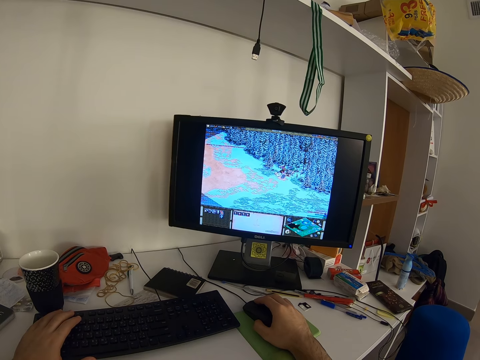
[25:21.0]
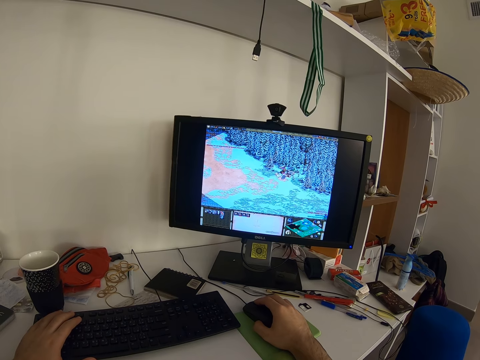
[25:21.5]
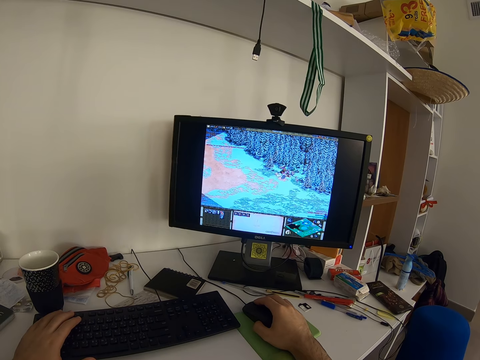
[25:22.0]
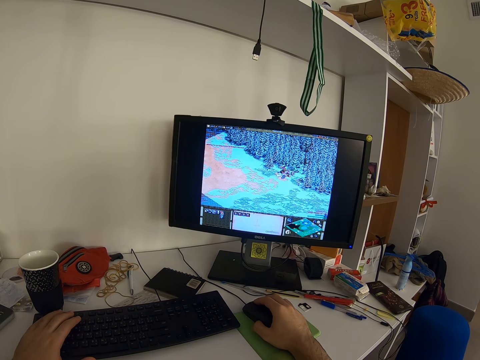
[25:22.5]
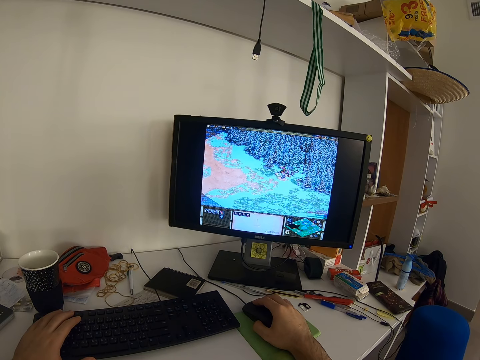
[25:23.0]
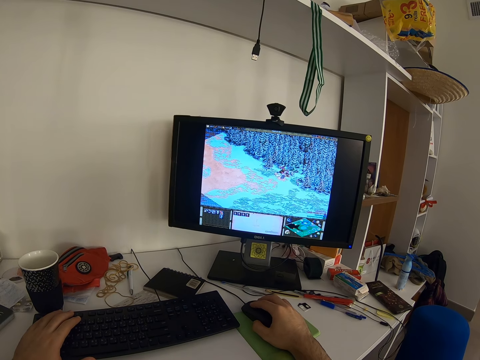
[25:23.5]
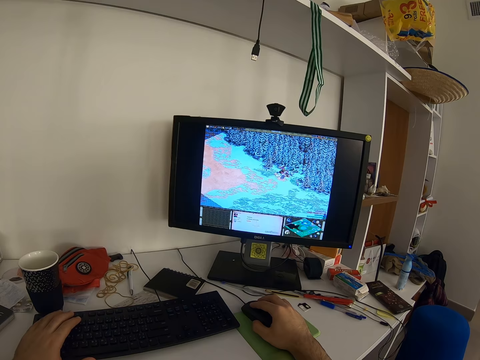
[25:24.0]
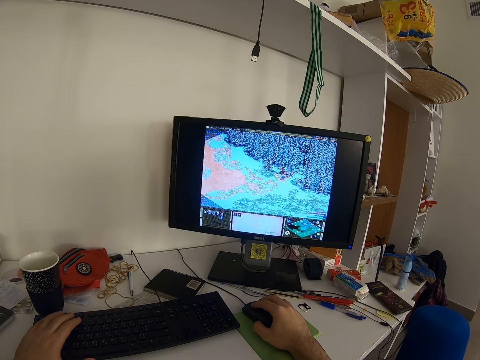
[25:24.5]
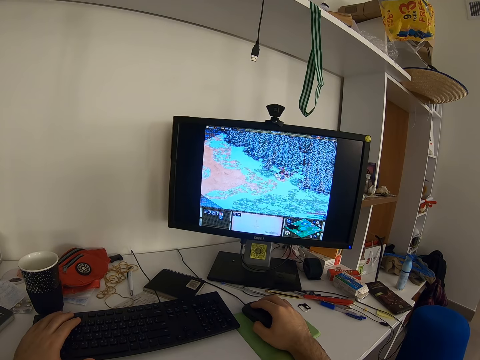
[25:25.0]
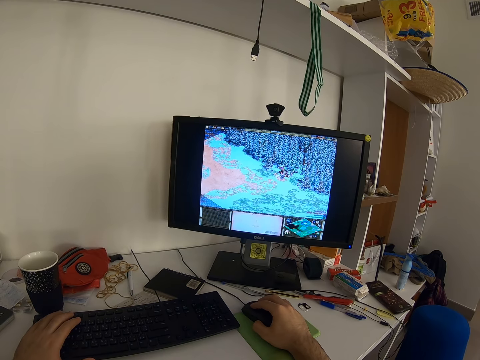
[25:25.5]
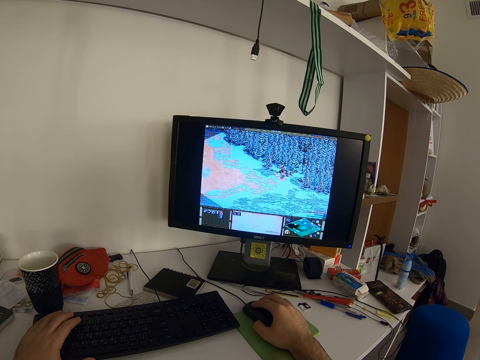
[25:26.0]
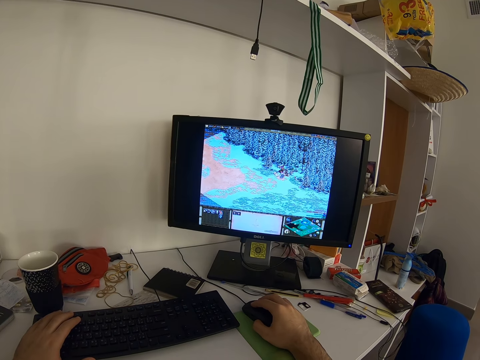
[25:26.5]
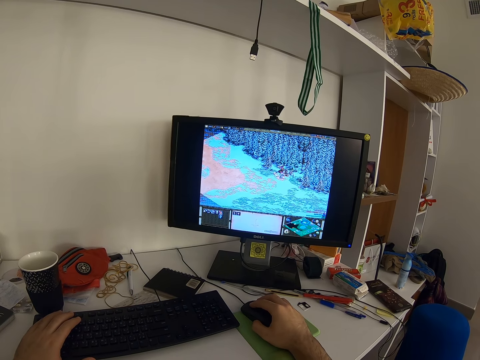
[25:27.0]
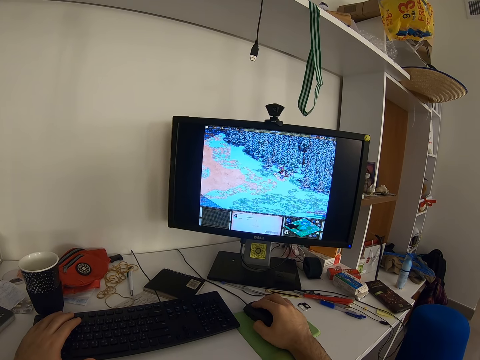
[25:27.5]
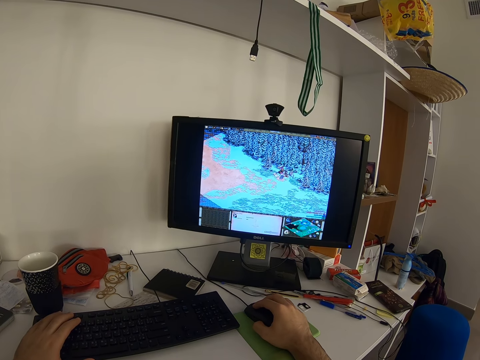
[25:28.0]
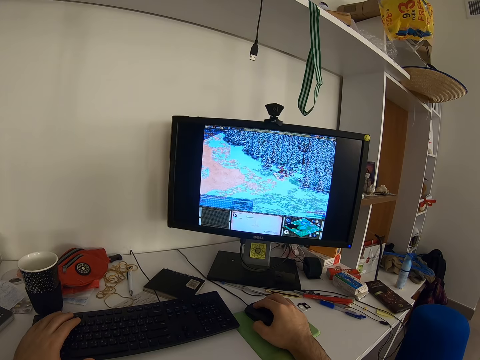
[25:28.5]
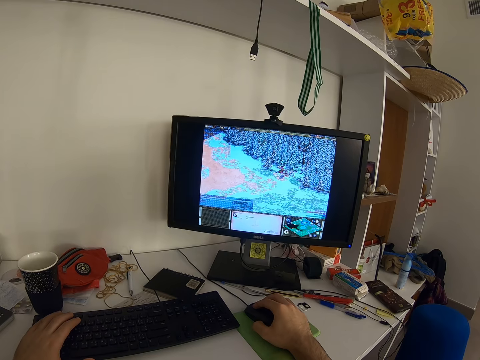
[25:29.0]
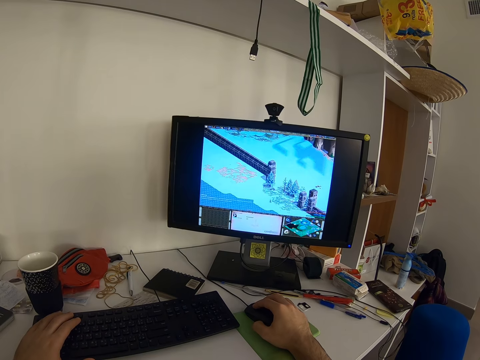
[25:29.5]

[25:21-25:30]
The camera wearer presses the keyboard. They press the keyboard again.

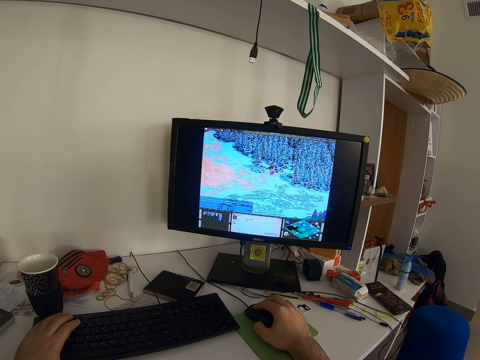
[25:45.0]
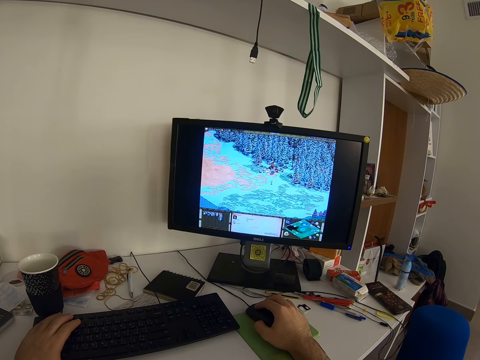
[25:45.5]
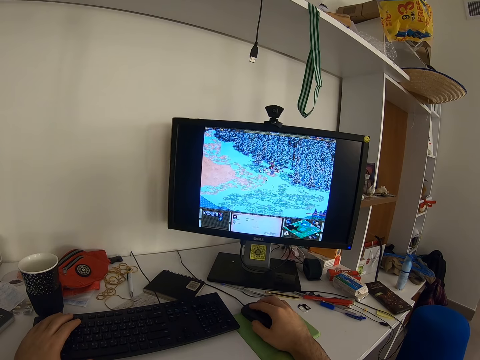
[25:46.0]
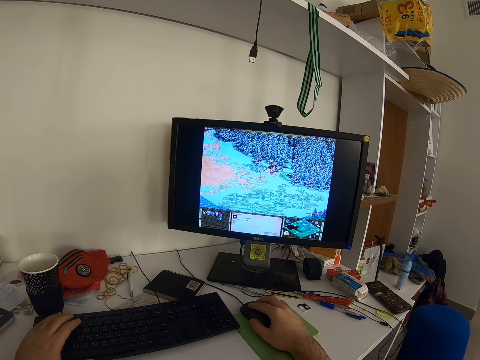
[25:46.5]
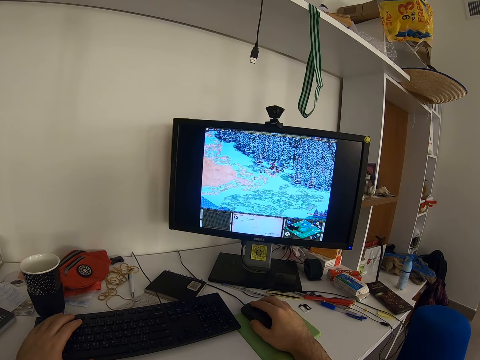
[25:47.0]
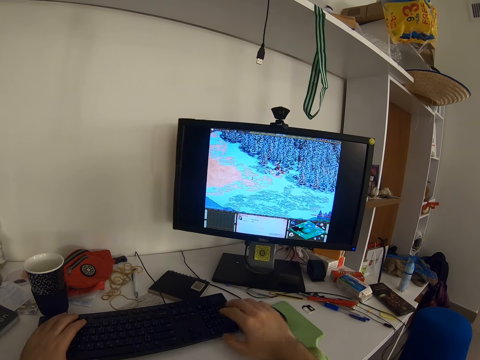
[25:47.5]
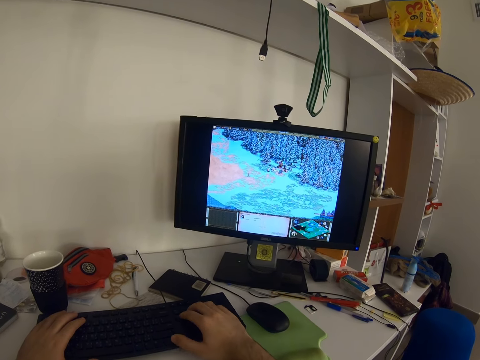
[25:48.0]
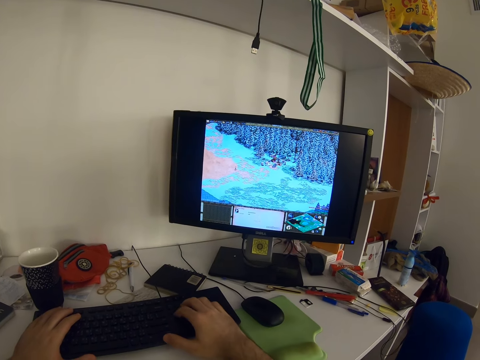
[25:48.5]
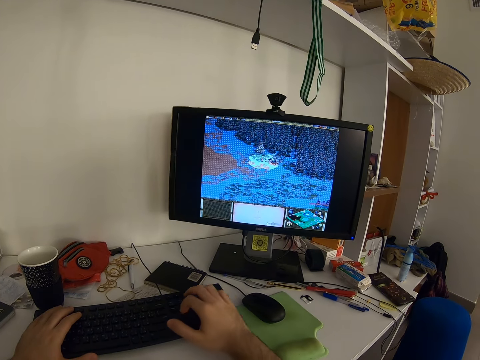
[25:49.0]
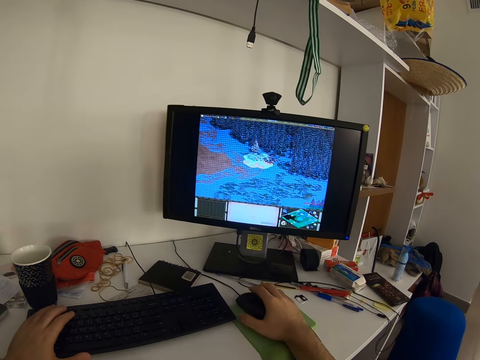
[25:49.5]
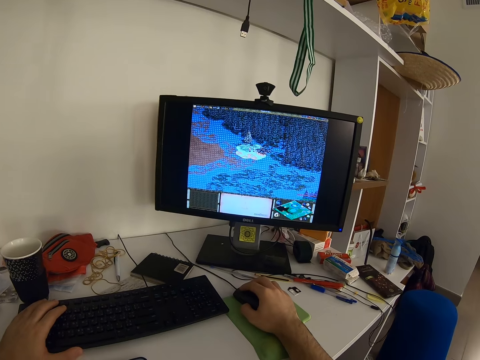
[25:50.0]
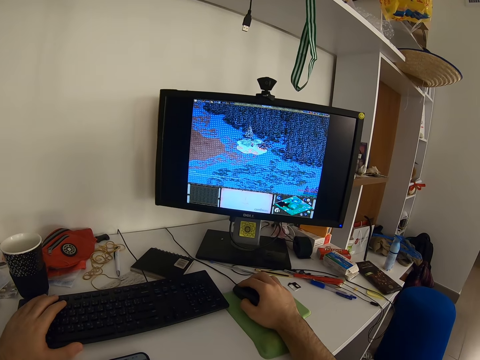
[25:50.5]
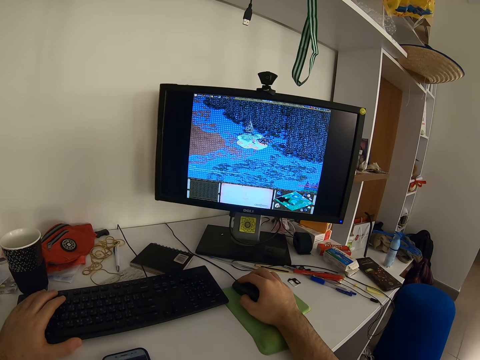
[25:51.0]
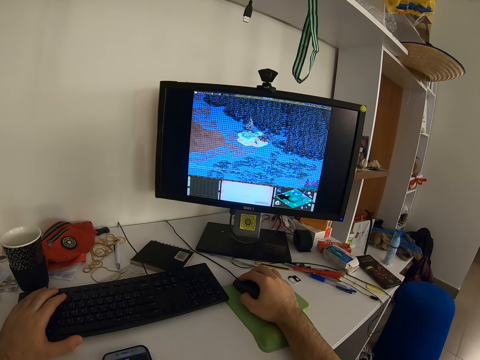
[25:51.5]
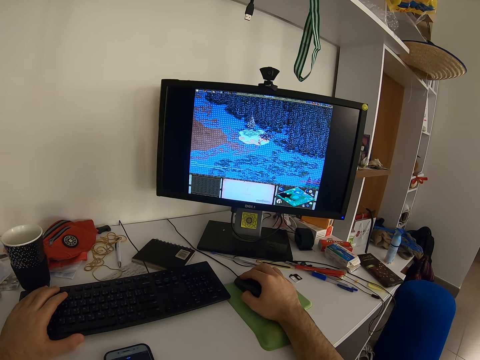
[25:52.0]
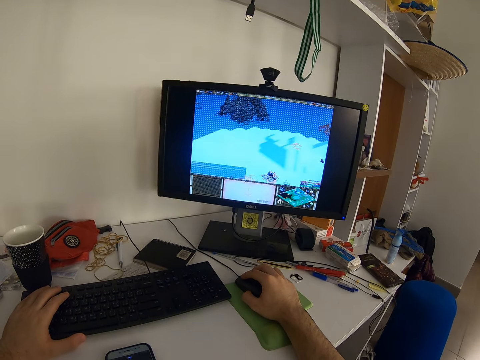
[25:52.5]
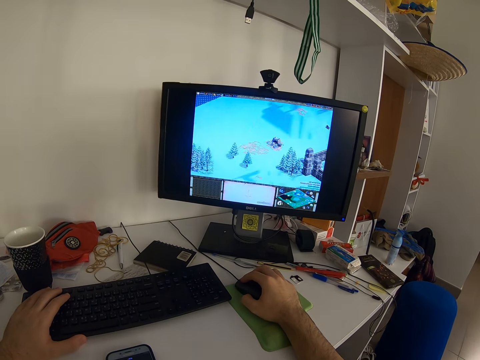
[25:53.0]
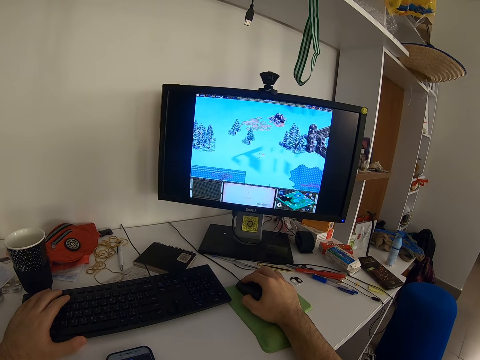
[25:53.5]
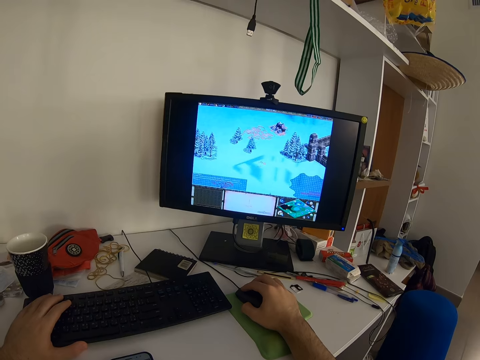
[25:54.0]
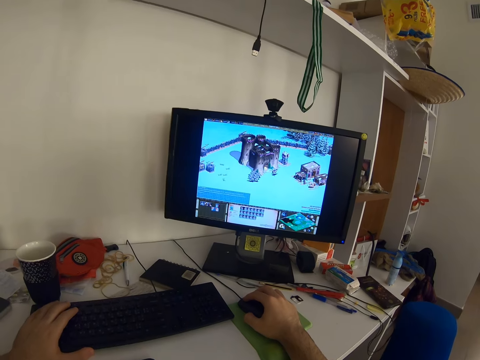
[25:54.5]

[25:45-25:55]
The camera wearer lifts his right hand from the mouse. He presses the keyboard with his right hand. He holds the mouse. He places his right hand back on the mouse. He moves his hand away from the keyboard. He plays a video game on the desktop computer with the mouse and keyboard. He holds the mouse. He operates the computer.

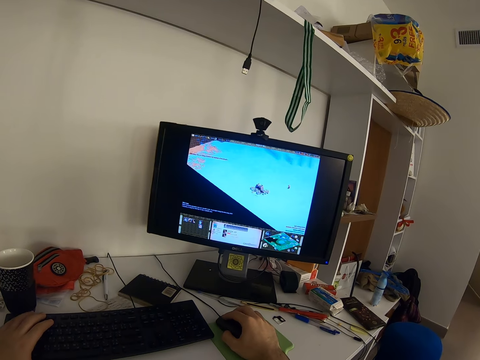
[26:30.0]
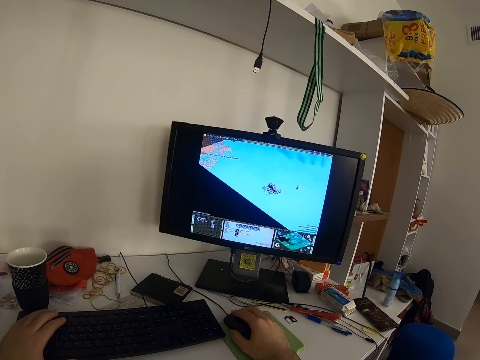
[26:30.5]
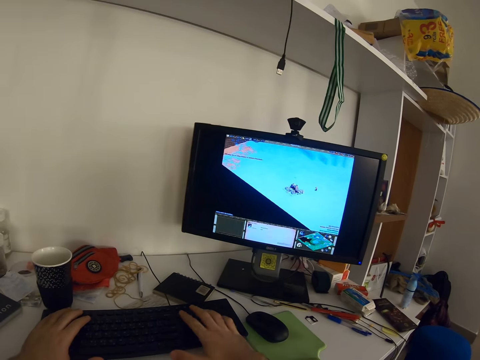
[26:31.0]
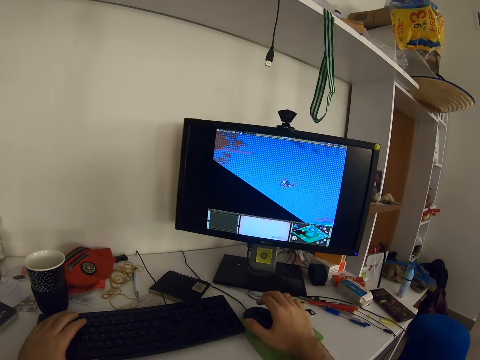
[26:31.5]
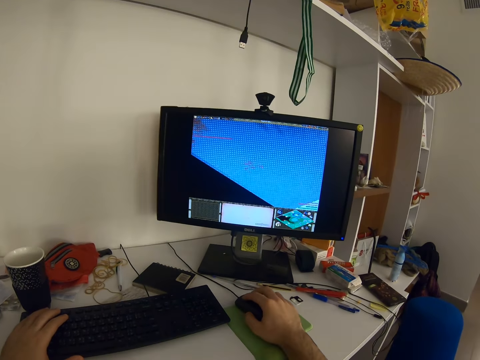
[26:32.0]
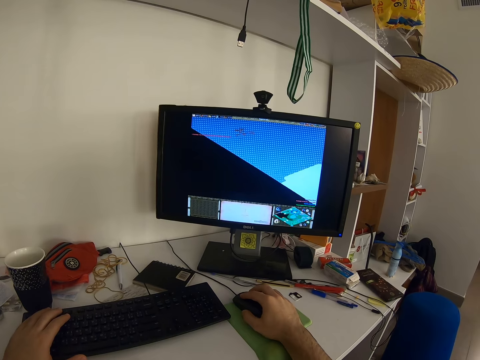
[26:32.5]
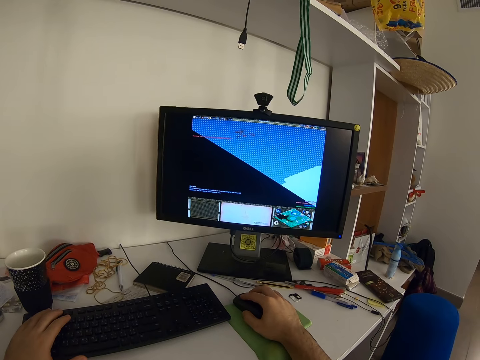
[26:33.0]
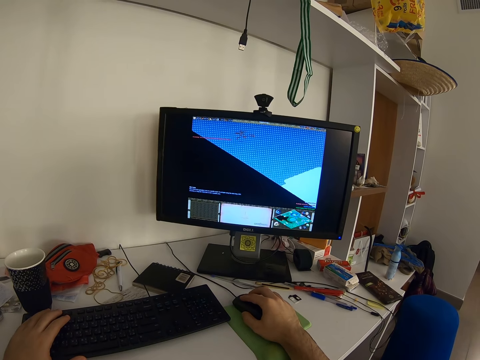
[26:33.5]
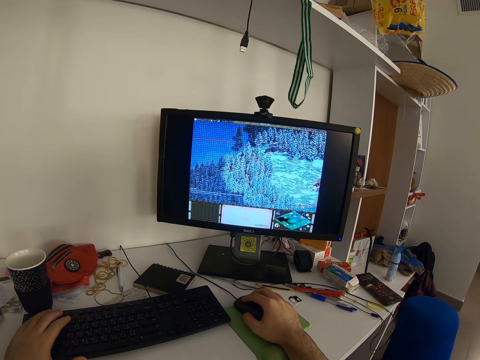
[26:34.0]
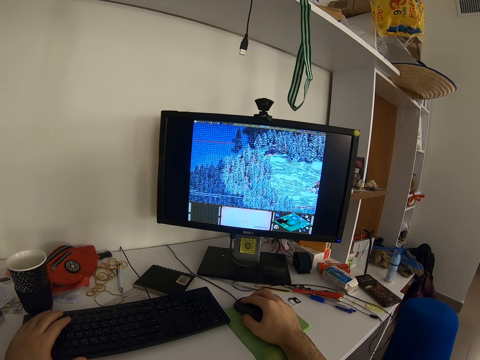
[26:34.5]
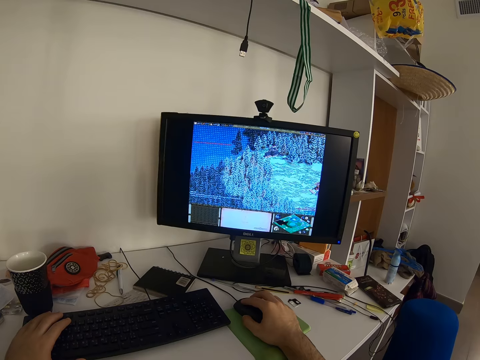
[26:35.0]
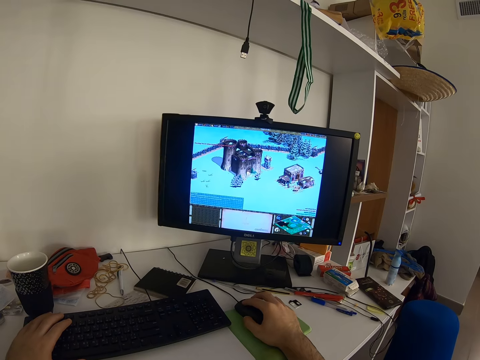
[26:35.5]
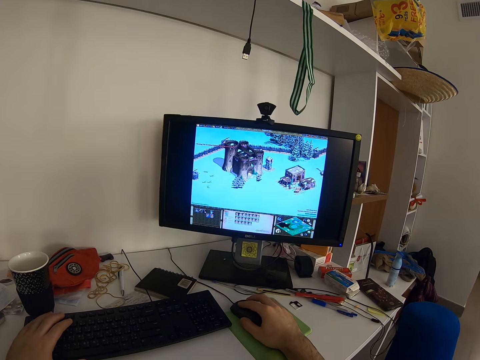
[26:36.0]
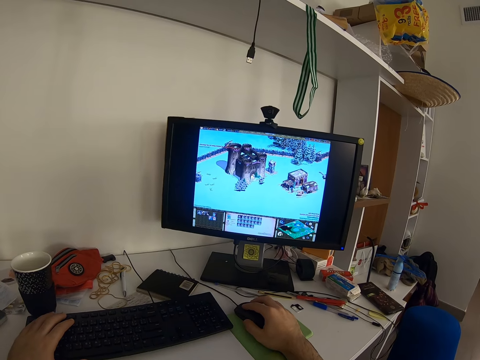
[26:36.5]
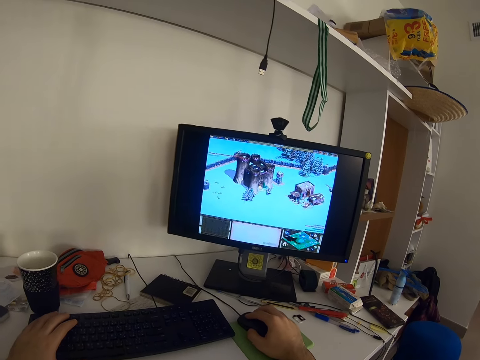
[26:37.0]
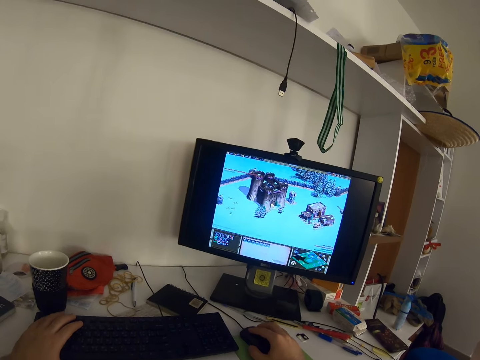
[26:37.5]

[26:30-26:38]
The camera wearer lifts his right hand from the mouse. He presses the keyboard with his right hand. He places his right hand back on the mouse. He moves his hand away from the keyboard. He holds the mouse. He operates the computer. He plays a video game on the desktop computer with the mouse and keyboard.
